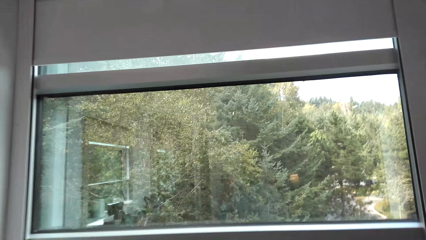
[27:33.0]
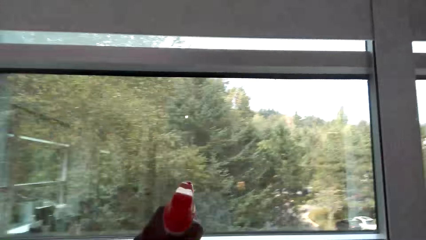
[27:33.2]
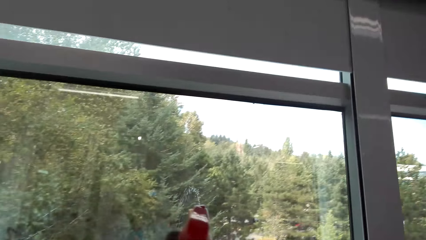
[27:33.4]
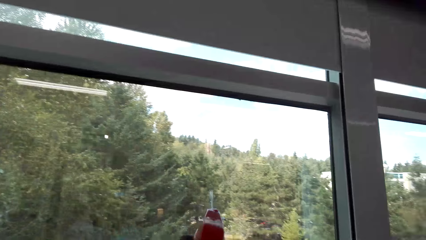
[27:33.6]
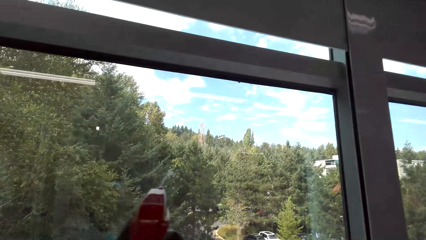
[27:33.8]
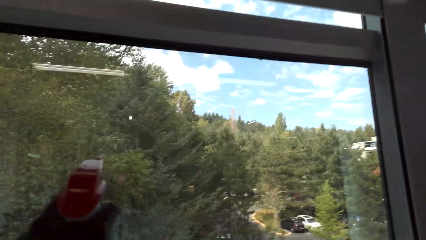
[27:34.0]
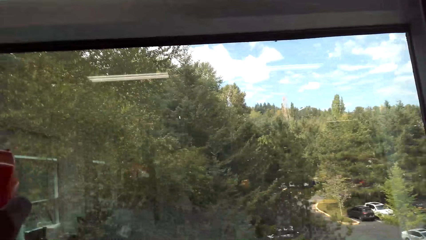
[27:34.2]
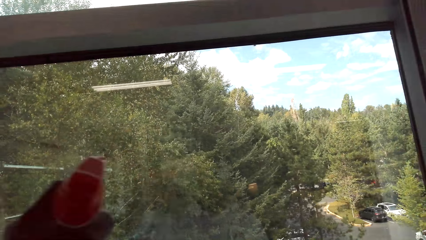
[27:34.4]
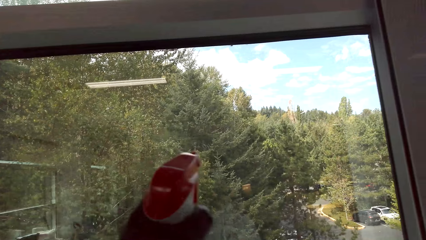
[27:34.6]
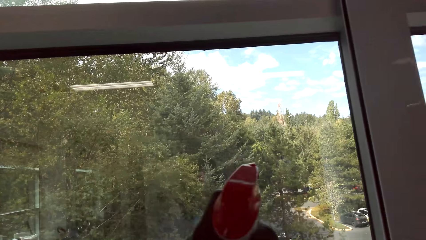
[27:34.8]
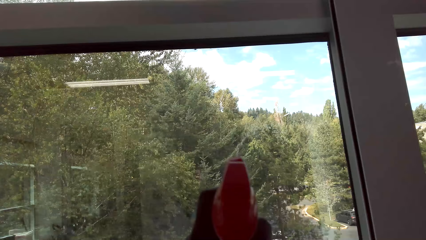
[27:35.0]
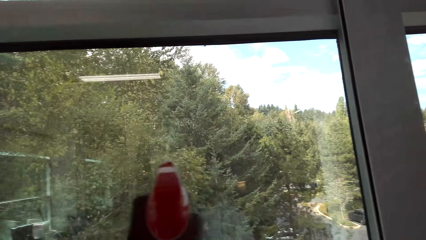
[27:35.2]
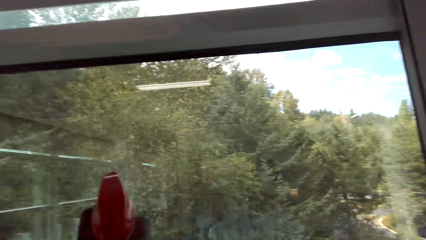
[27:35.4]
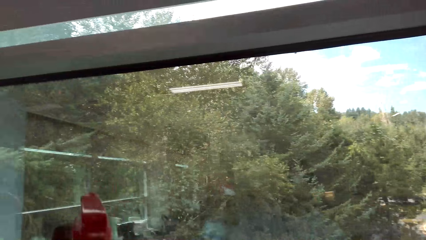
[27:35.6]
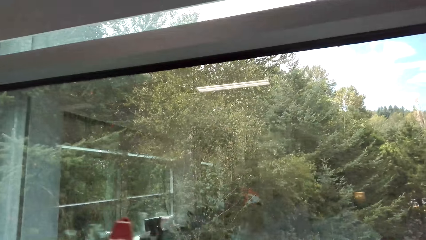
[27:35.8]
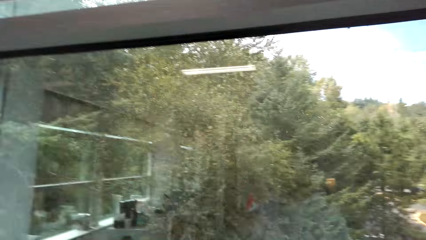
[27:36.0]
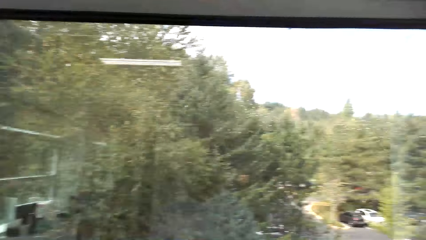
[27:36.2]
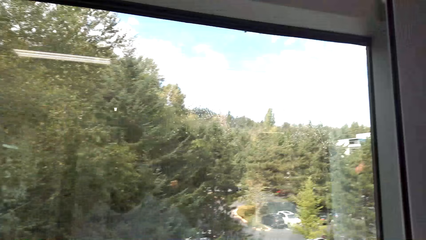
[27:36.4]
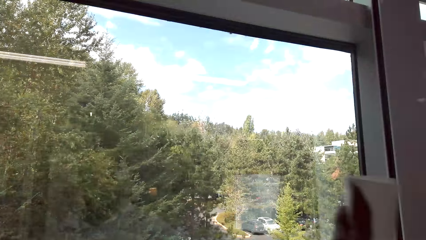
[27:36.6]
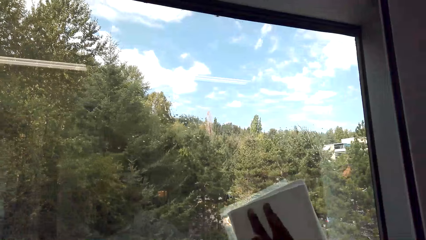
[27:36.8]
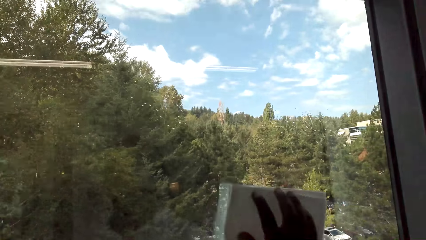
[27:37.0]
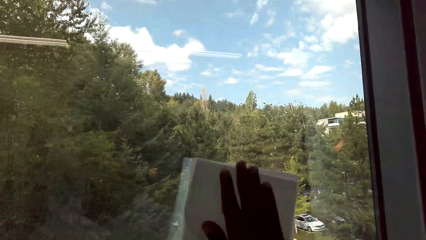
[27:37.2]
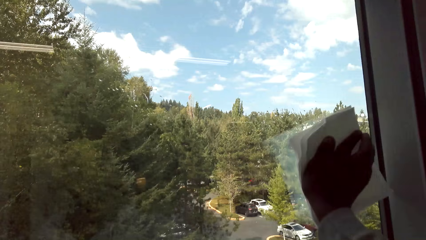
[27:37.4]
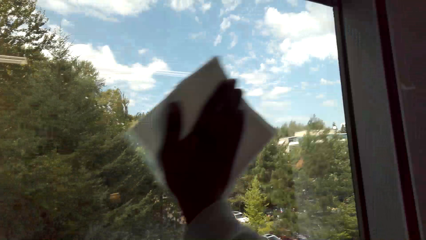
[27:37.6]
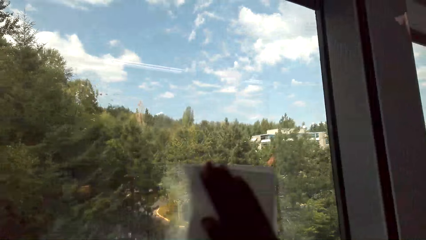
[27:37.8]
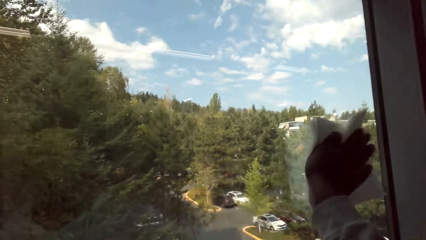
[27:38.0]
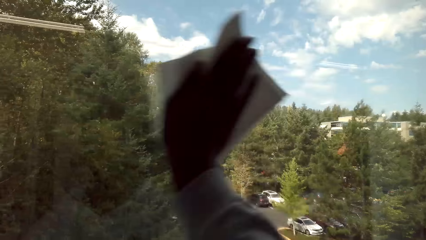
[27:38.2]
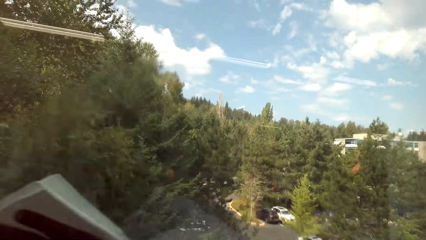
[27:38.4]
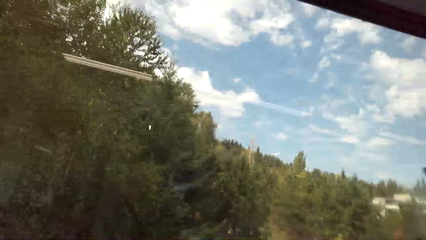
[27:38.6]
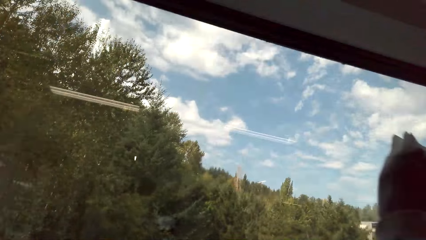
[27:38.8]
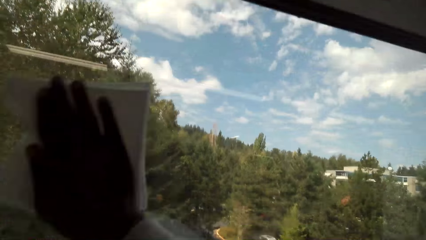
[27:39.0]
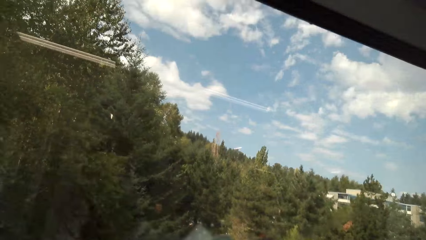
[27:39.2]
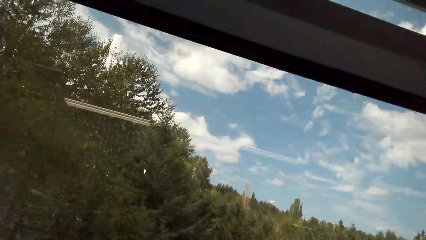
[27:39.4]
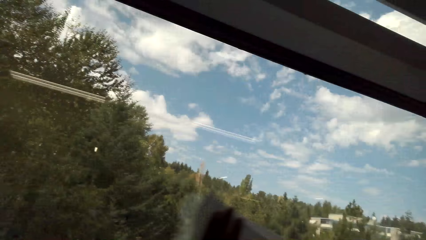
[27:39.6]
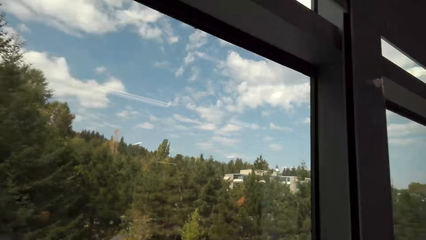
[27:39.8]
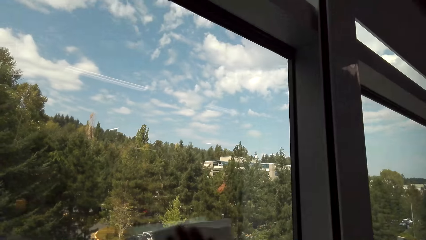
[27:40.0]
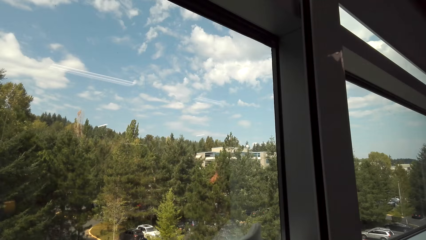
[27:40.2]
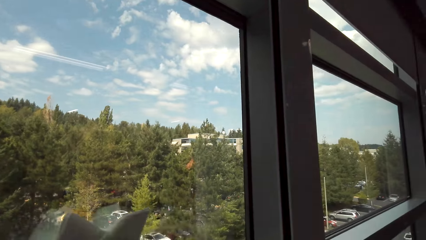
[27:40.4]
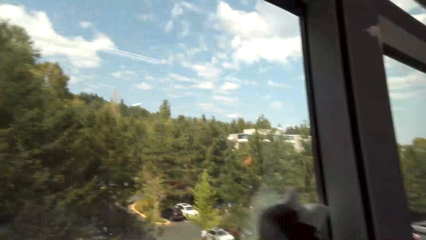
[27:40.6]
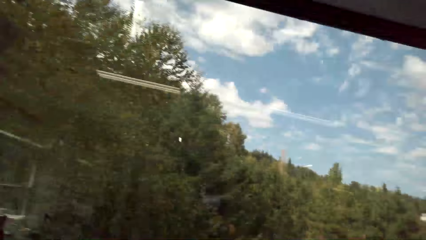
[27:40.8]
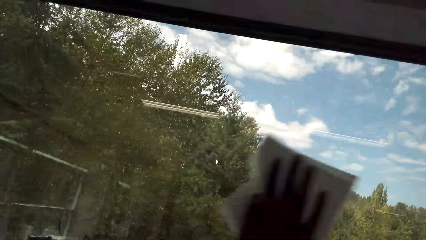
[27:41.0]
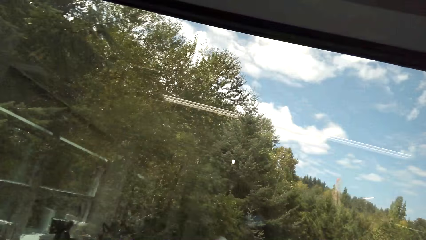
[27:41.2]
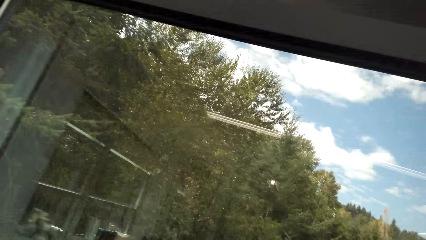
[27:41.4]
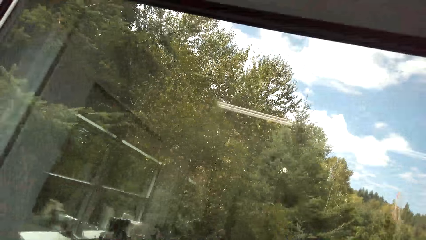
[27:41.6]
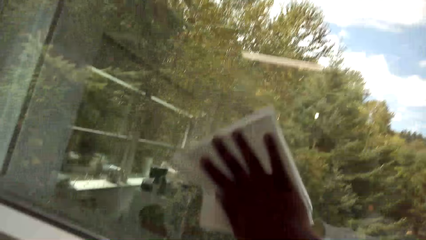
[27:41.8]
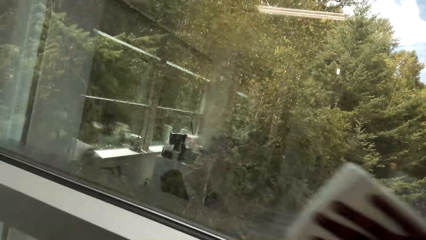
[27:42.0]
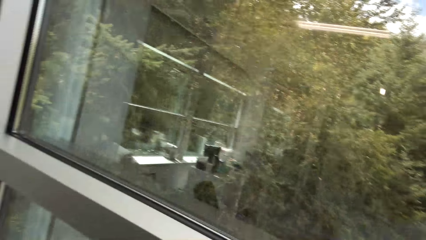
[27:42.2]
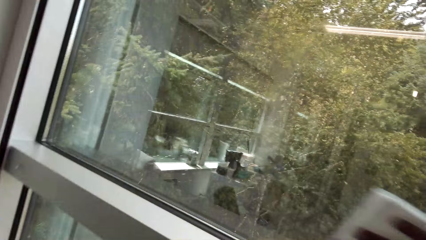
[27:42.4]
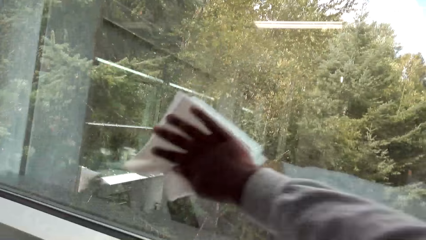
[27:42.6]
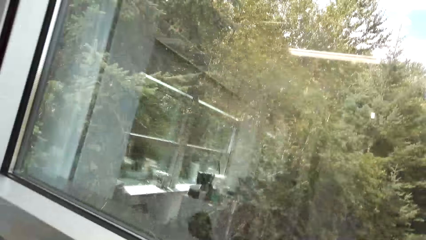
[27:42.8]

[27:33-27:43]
The camera wearer sprays the window with the spray bottle. They wipe the window with a cloth.

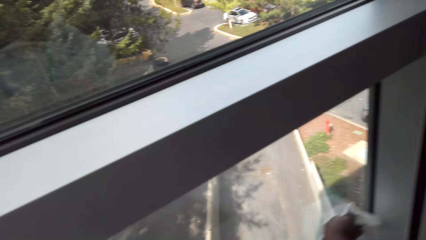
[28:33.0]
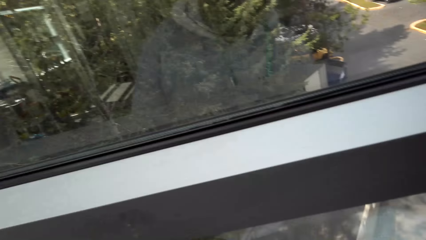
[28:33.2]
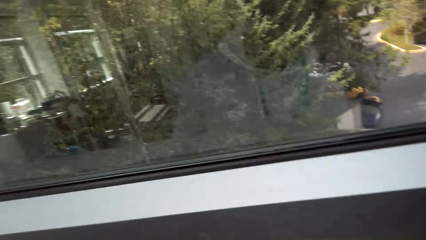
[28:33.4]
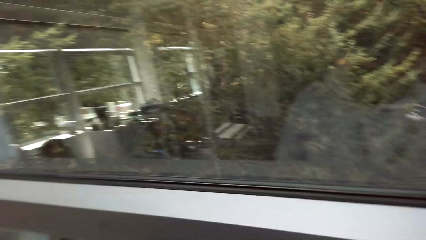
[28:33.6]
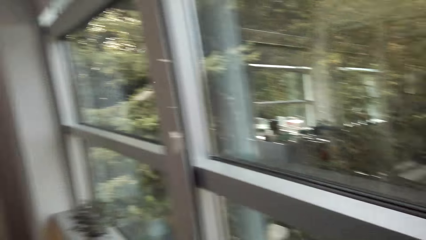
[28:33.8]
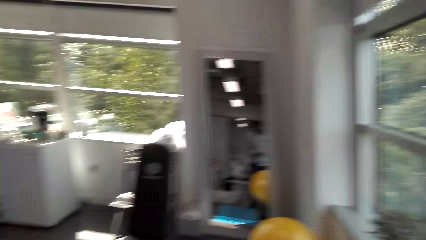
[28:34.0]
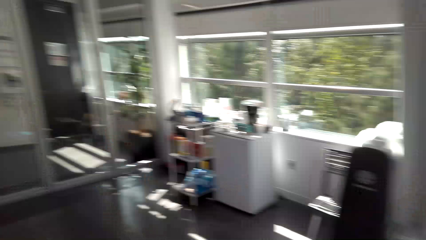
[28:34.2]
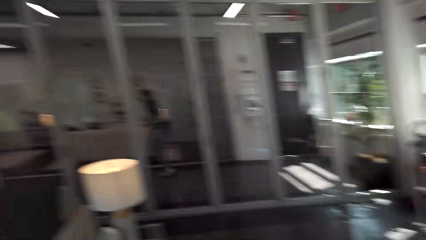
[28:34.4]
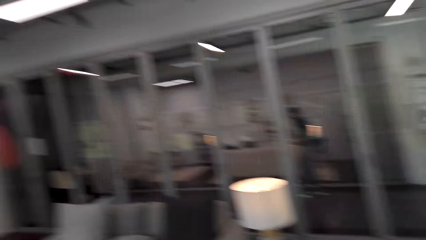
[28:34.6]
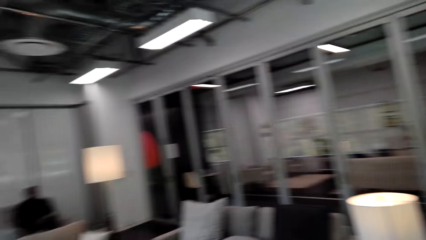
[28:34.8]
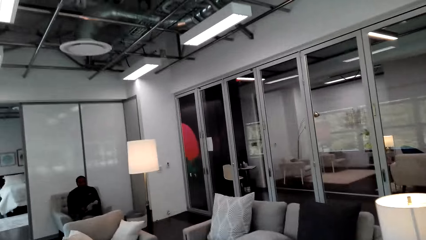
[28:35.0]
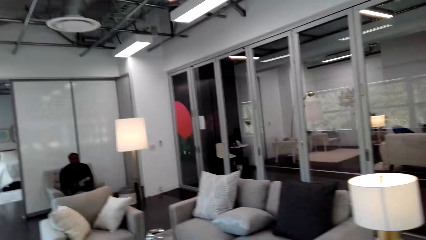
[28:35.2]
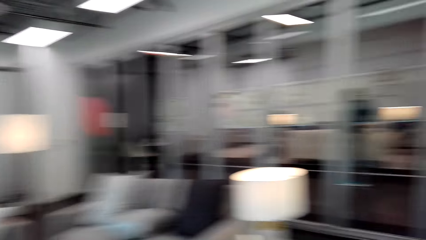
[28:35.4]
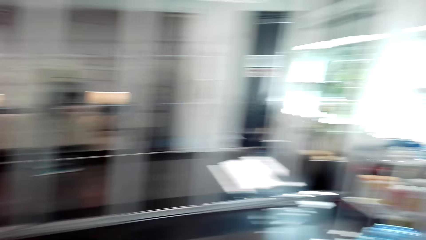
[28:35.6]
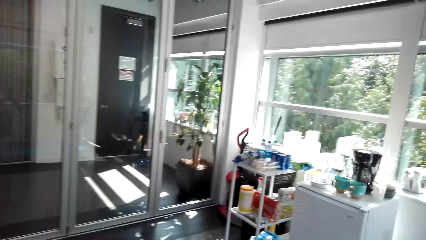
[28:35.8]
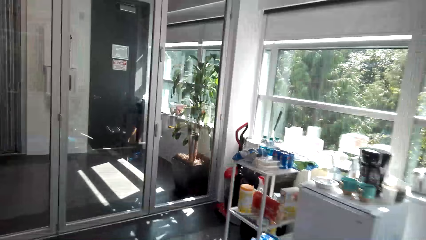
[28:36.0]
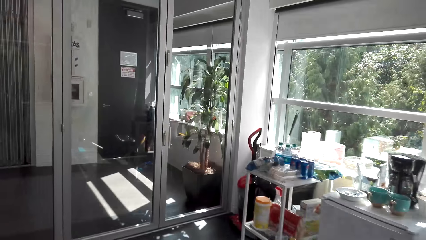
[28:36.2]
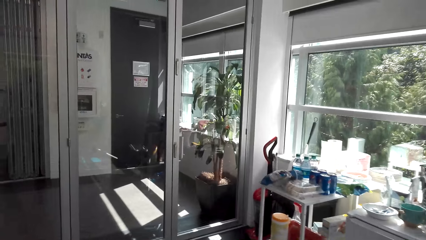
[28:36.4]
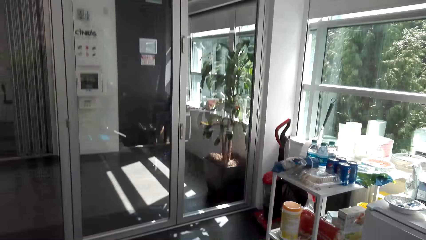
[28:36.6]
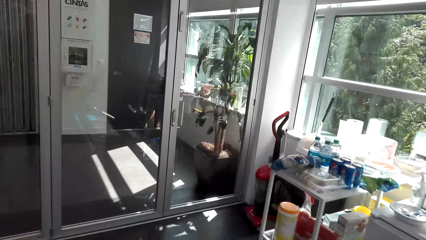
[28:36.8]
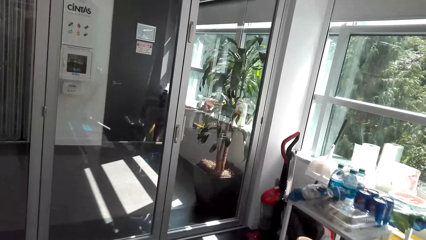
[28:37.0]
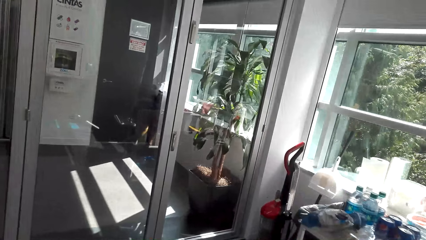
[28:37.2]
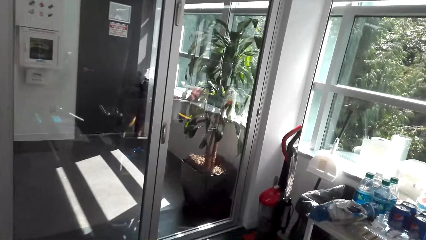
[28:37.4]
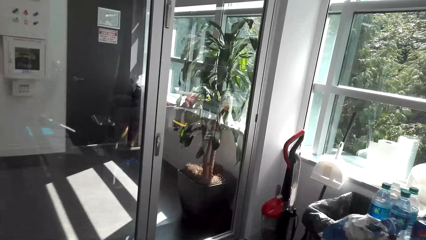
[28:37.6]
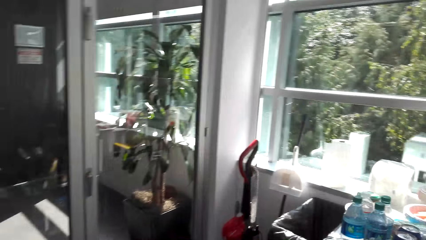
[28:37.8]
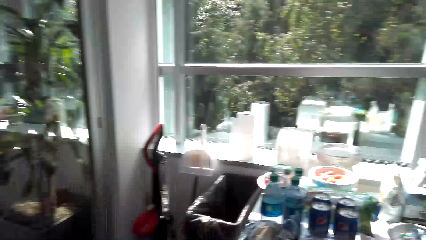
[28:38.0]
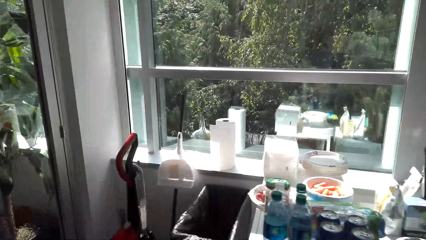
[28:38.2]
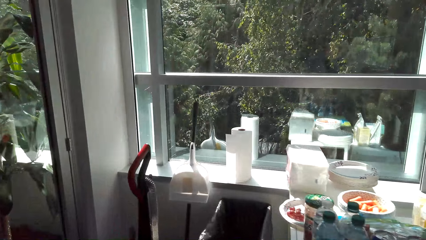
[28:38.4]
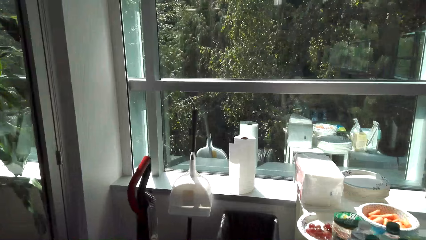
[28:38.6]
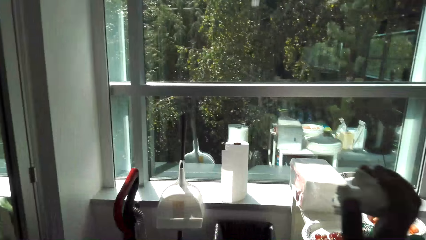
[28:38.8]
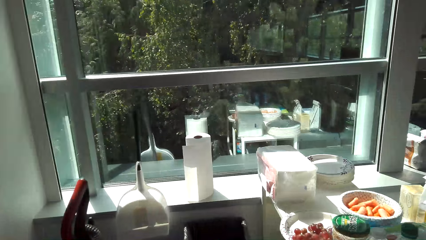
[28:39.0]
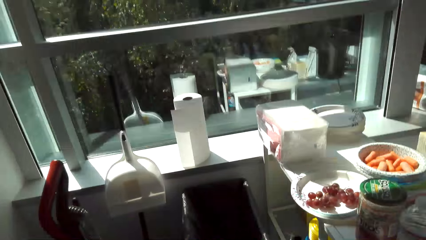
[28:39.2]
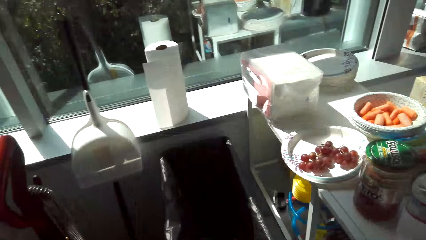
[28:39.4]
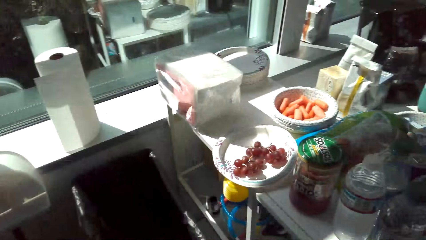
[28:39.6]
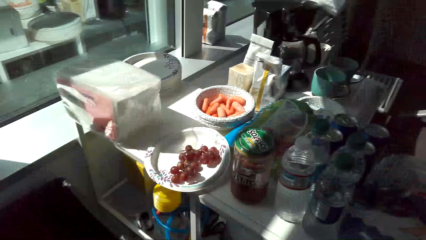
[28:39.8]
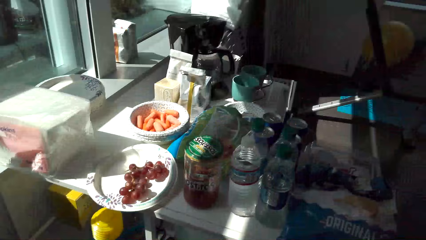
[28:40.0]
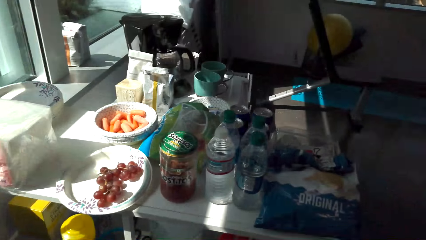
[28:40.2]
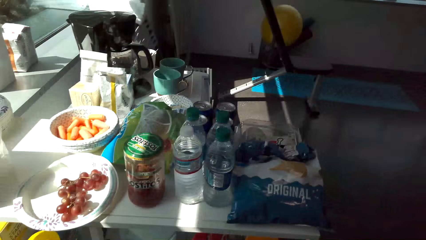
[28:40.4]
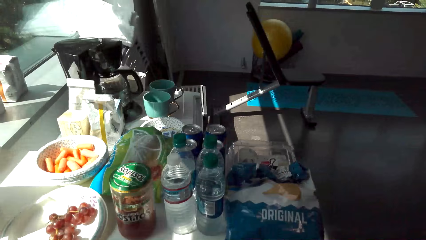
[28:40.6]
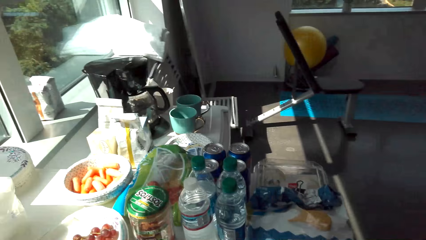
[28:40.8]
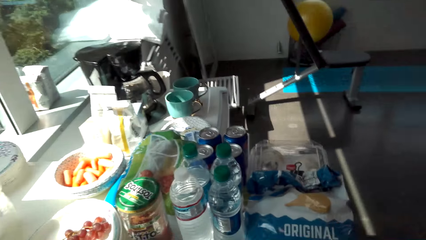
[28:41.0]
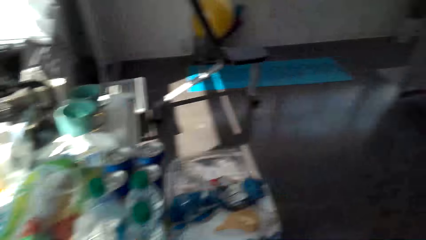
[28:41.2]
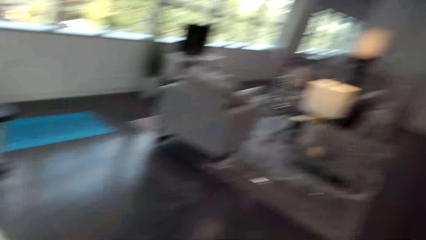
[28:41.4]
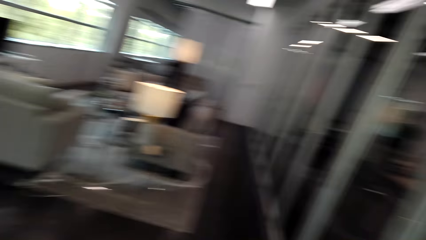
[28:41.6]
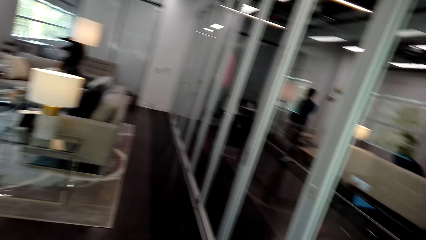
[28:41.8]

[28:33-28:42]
The camera wearer walks around the house.
